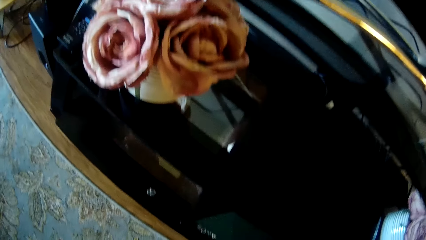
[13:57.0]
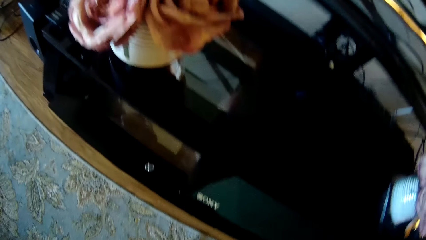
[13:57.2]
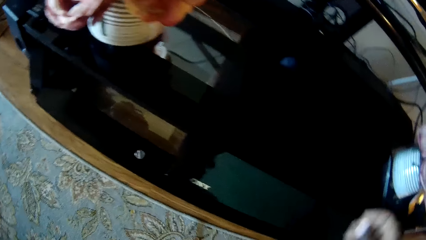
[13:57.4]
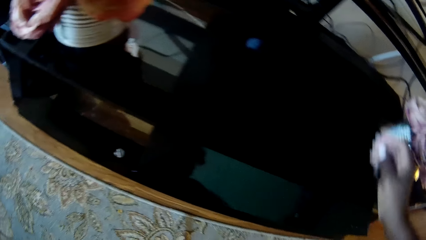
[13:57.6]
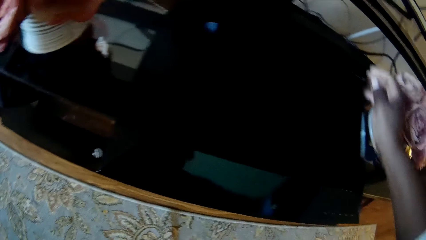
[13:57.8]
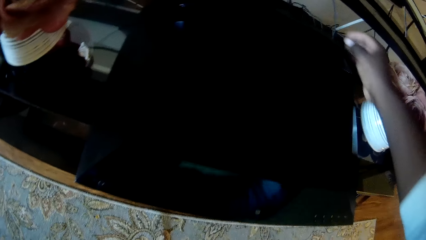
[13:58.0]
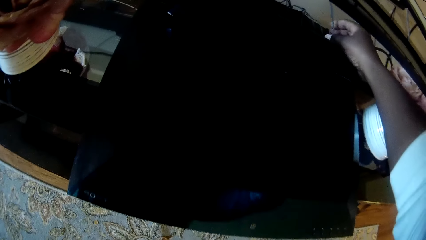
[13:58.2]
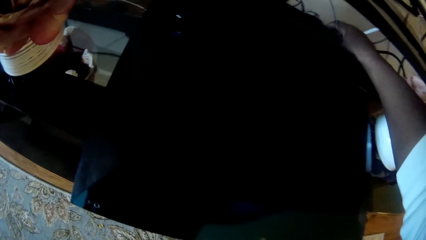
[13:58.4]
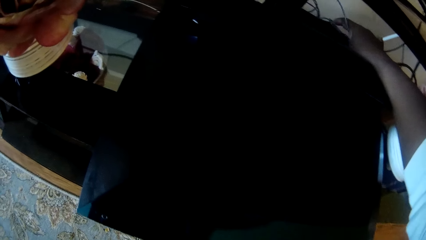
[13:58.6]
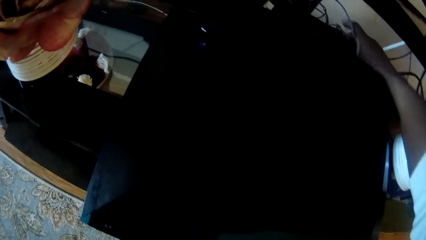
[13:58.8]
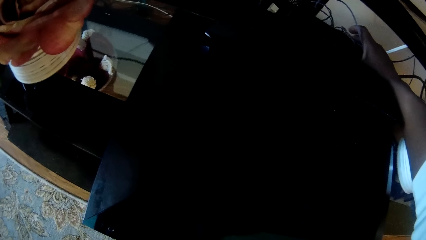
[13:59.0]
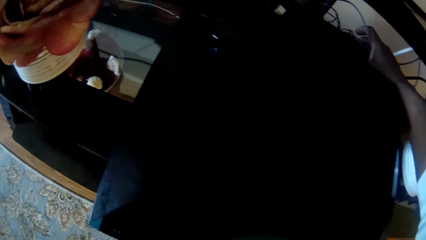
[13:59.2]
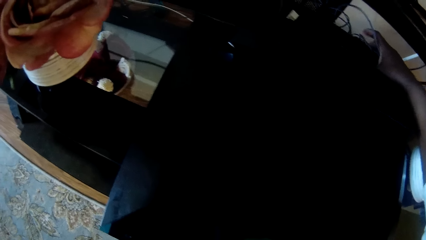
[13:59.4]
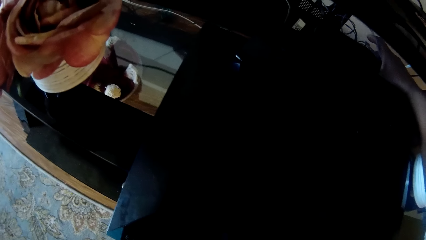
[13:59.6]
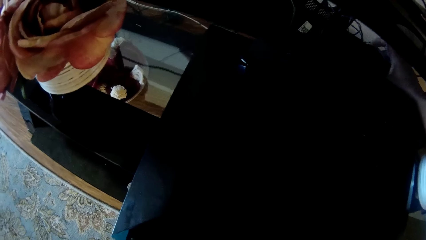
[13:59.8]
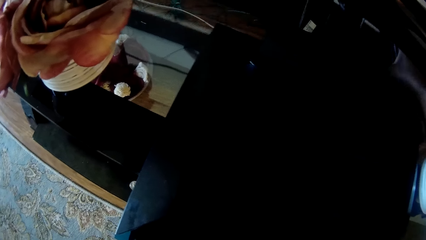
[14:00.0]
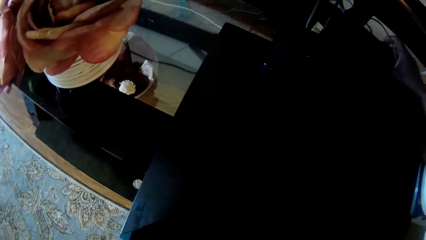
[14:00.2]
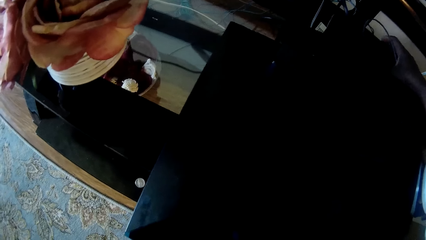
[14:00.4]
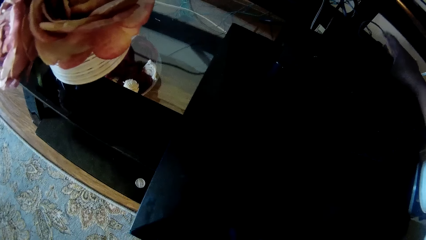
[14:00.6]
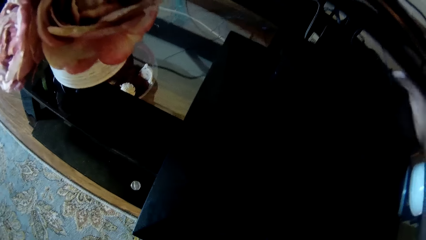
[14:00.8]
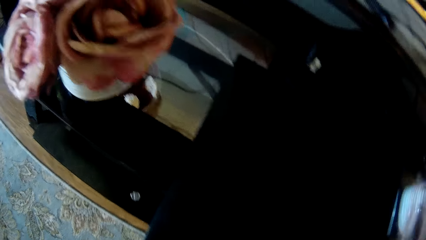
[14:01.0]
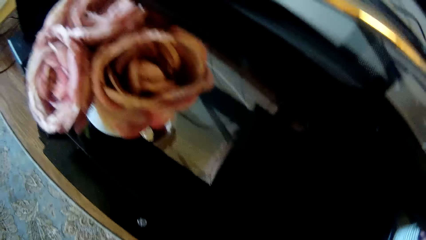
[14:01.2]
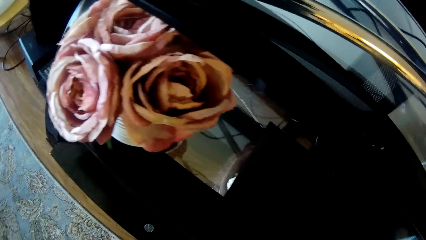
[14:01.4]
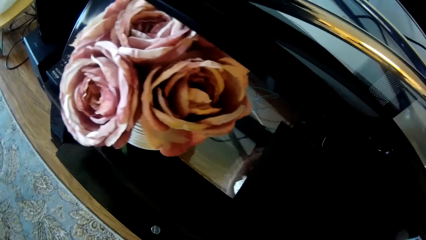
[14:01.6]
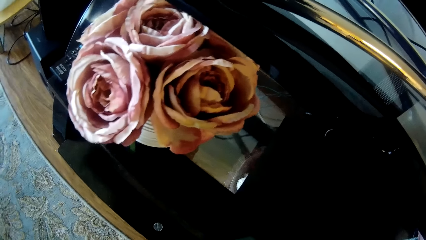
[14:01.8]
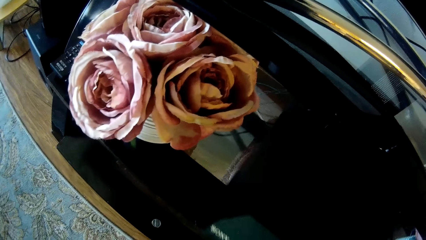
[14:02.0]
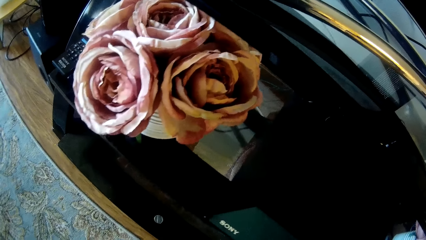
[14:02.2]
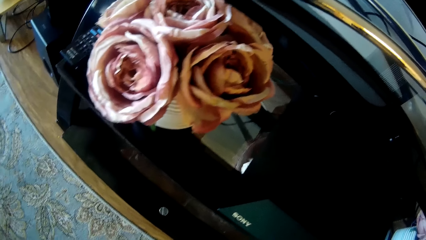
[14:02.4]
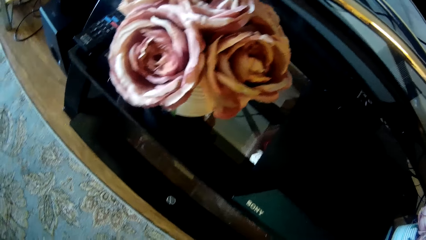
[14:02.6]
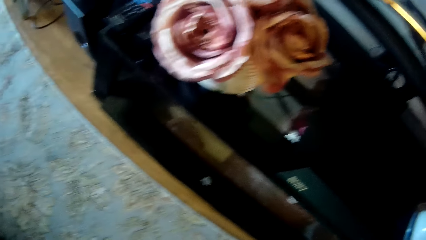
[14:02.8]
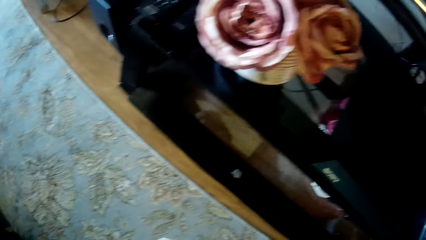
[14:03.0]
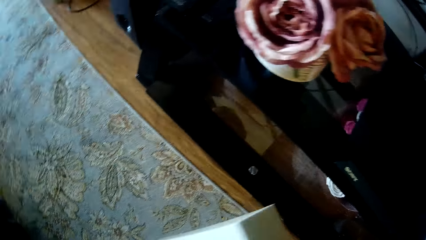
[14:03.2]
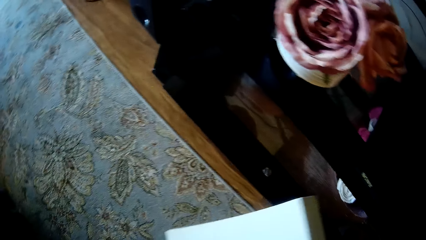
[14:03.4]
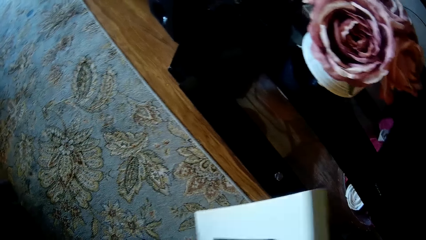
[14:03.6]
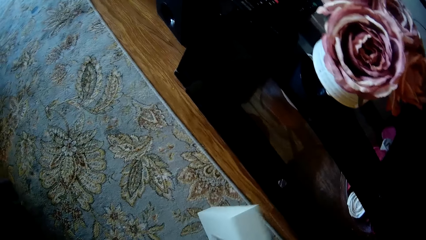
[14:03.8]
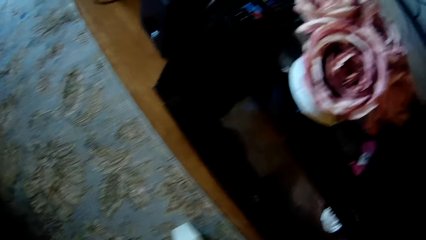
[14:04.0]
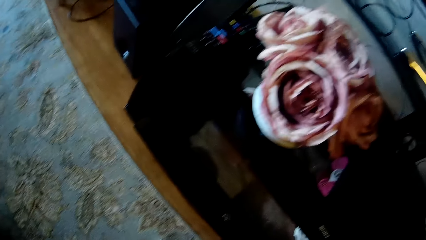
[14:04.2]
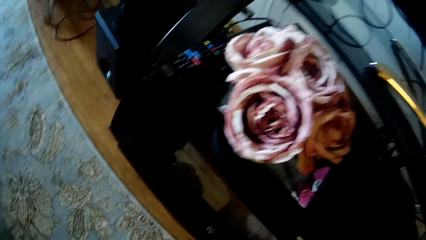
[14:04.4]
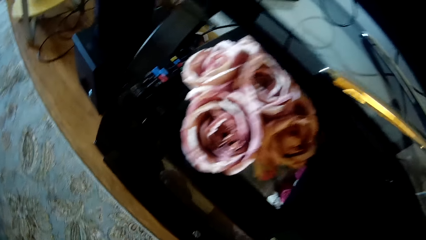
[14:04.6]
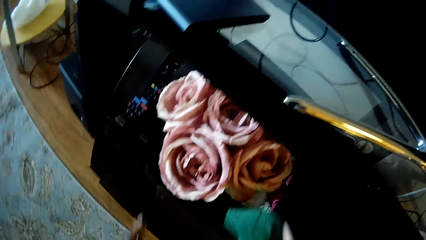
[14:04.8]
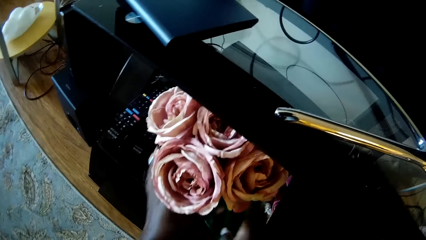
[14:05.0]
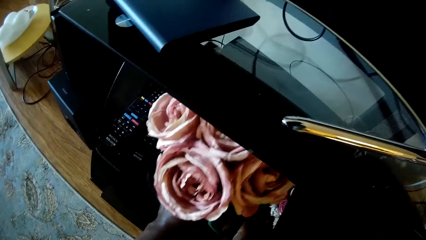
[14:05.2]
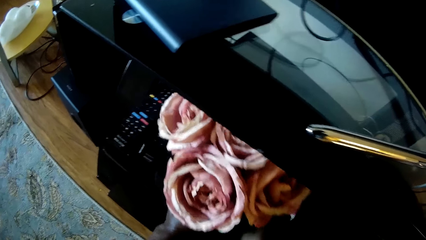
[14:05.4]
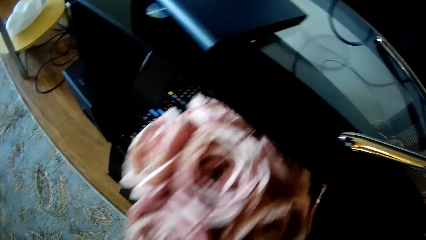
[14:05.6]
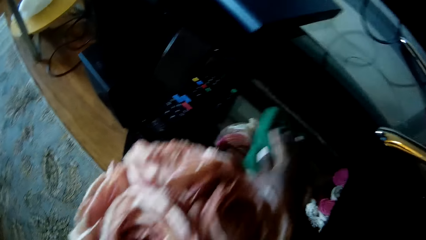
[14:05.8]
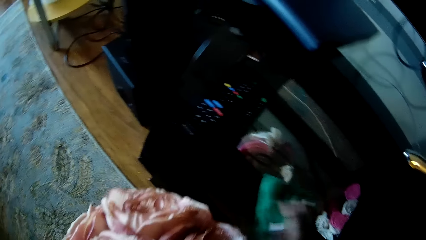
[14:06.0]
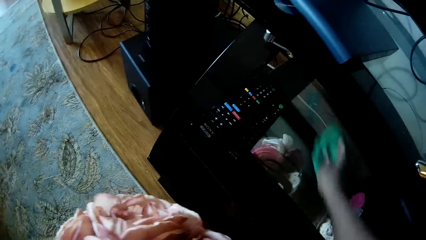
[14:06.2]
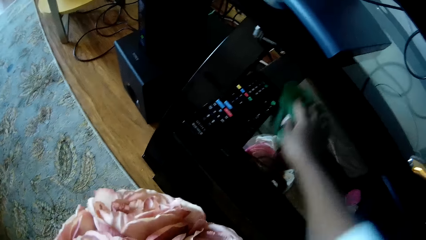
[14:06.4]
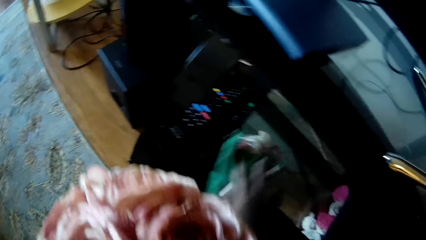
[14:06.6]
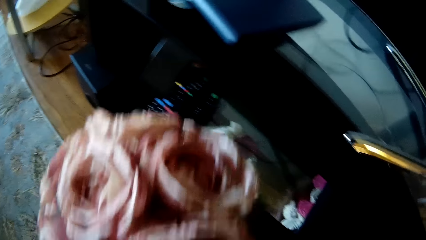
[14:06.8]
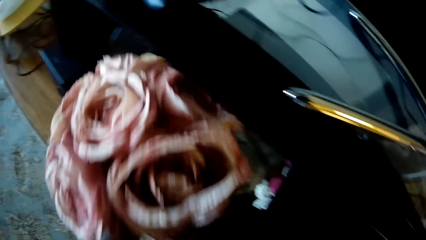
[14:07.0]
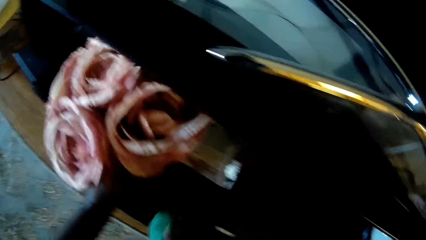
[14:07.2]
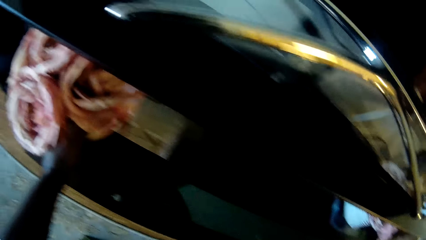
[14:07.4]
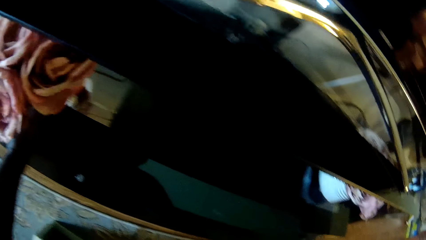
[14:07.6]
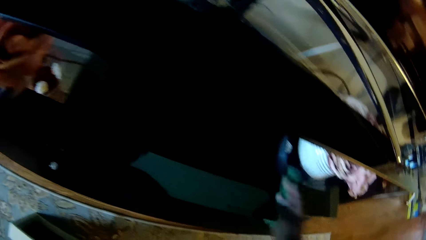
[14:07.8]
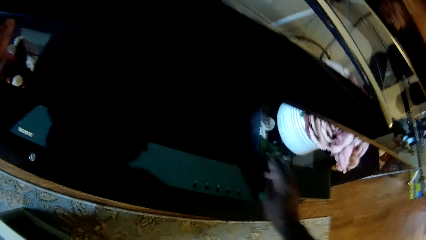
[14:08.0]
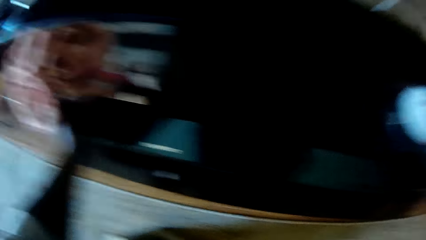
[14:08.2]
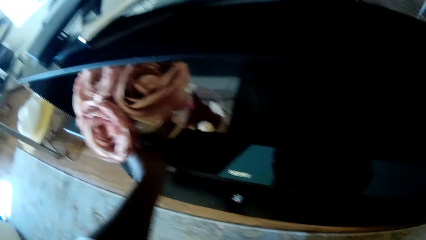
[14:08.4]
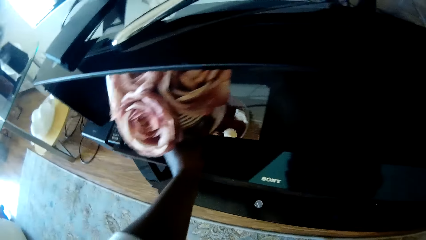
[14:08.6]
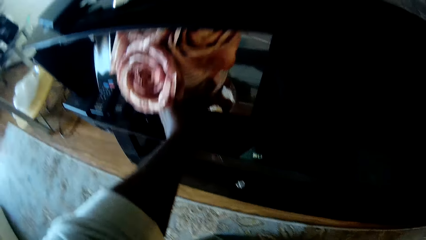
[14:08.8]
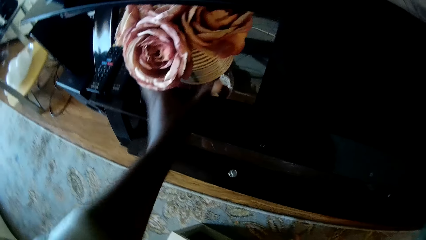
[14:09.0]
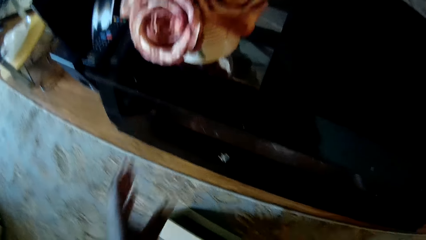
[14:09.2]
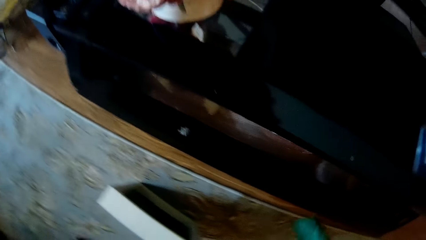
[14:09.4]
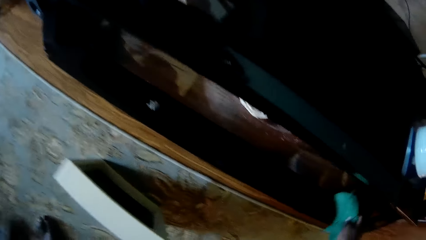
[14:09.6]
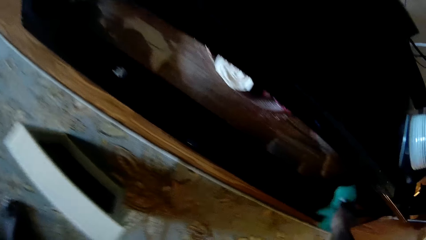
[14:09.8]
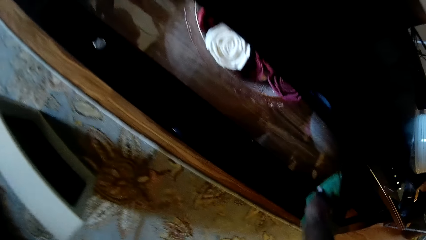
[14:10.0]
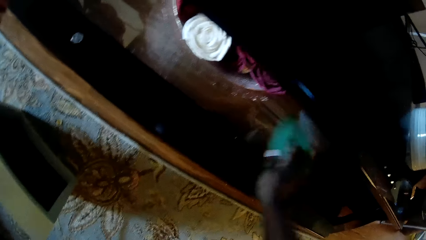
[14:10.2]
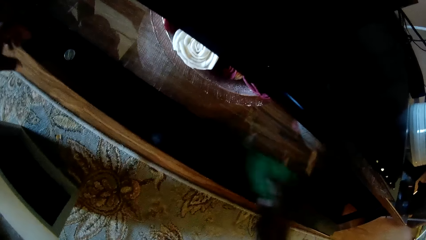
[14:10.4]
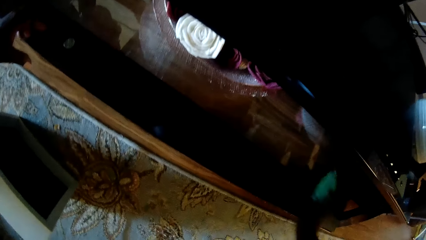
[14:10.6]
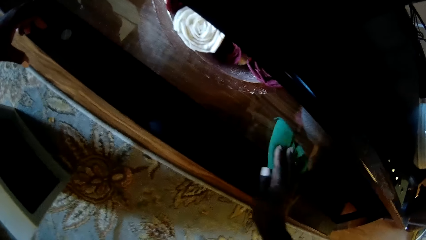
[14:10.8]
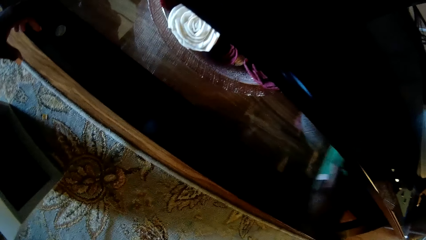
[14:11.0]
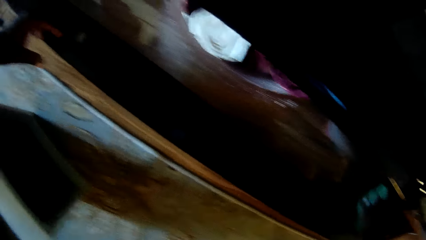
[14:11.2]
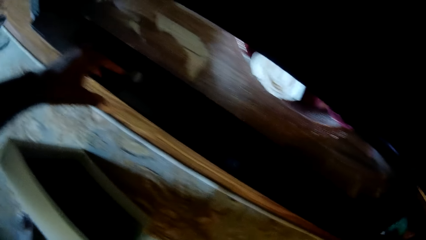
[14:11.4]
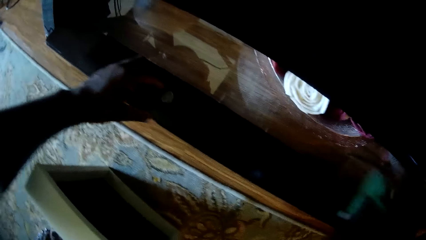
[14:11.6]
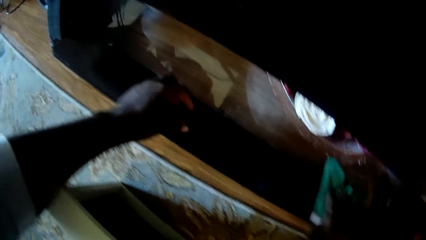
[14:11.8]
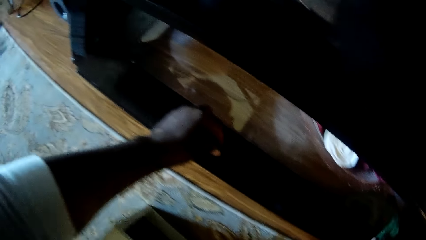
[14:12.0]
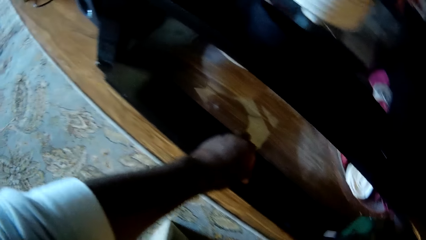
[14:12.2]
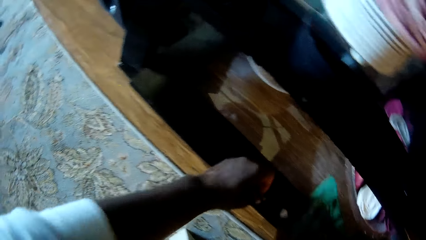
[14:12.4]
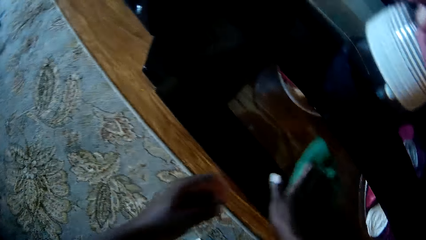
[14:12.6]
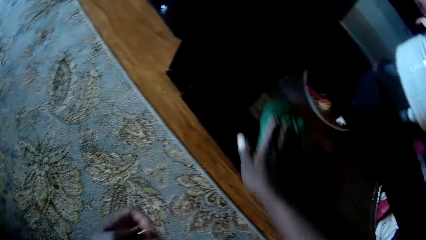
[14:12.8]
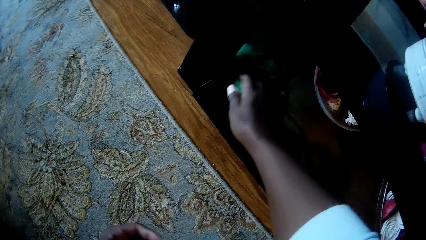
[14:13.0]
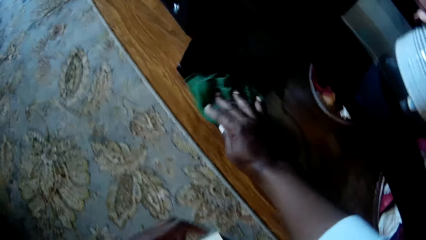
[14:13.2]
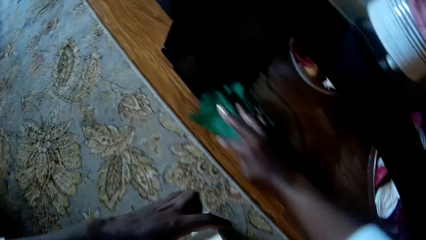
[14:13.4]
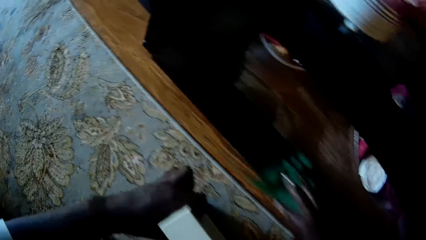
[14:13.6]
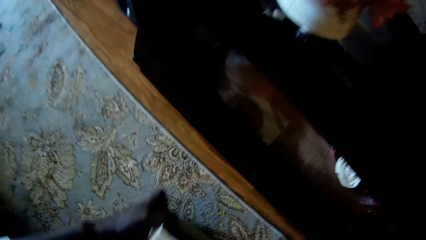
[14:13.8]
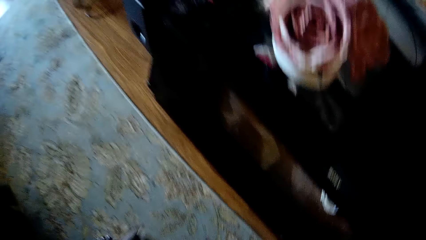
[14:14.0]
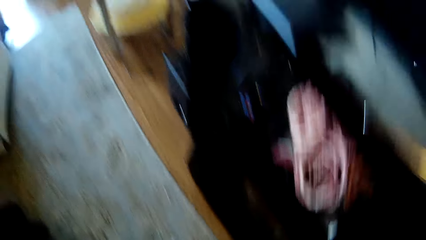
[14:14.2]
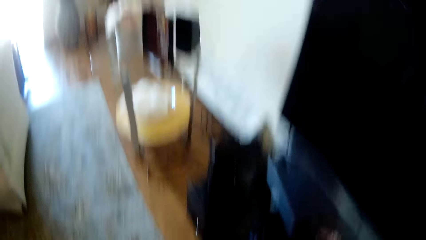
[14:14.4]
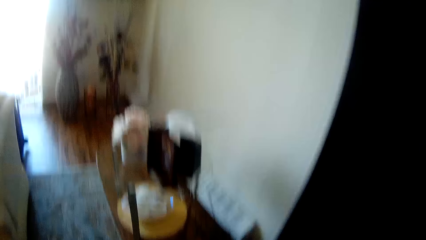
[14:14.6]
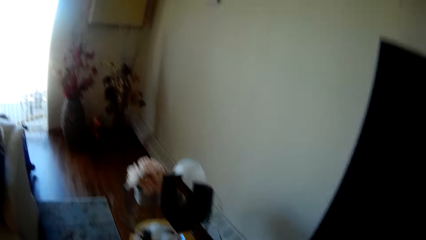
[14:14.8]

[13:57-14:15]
The camera wearer adjusts the console on the television shelf with her right hand. She adjusts the wires on the TV stand with her right hand. She adjusts the DVD player. She puts the box on the floor. She picks up a flower vase from the television shelf with her left hand. She wipes the television shelf with her right hand. She drops the flower vase on the television shelf with her left hand. She wipes the television shelf with the rag in her right hand. She picks up a coin on the TV stand. She wipes the TV stand. She picks up the picture frame from the floor with her left hand.
